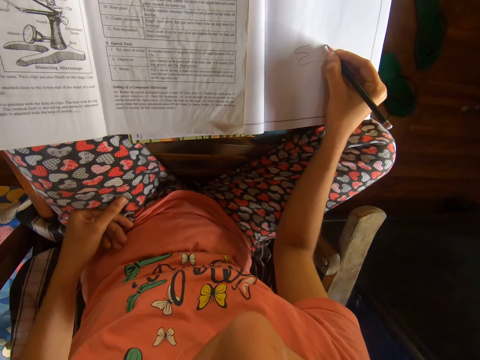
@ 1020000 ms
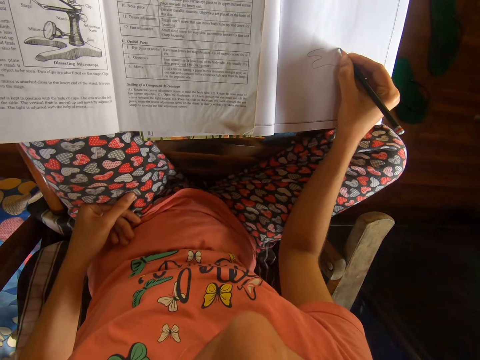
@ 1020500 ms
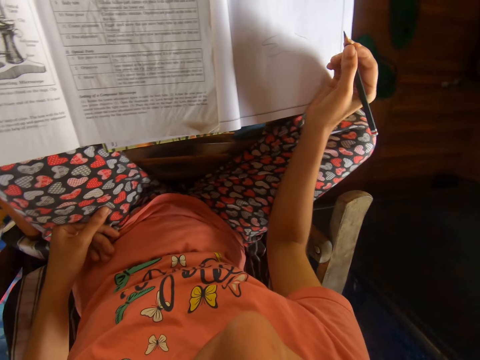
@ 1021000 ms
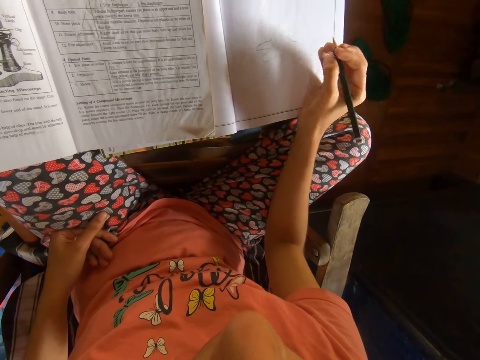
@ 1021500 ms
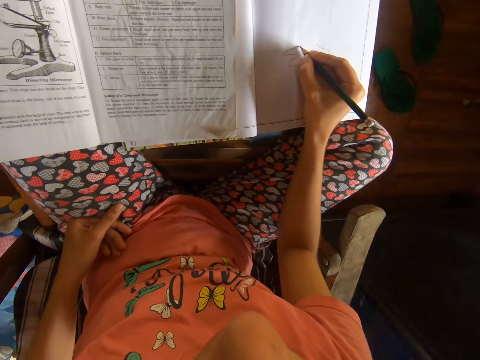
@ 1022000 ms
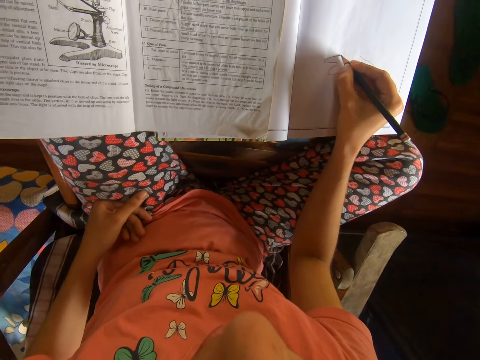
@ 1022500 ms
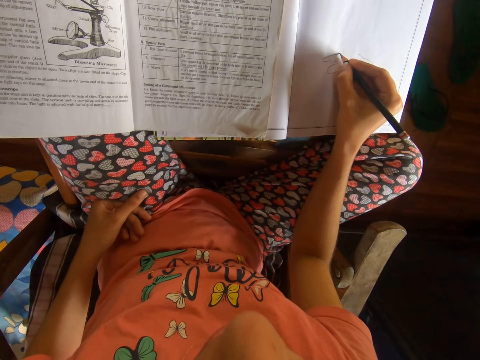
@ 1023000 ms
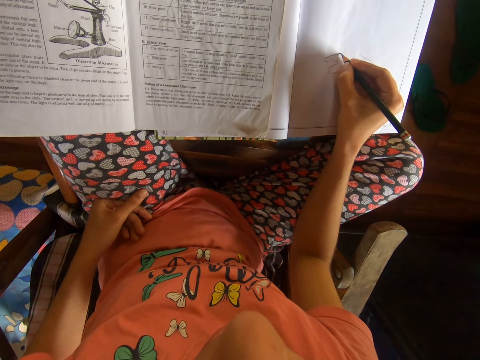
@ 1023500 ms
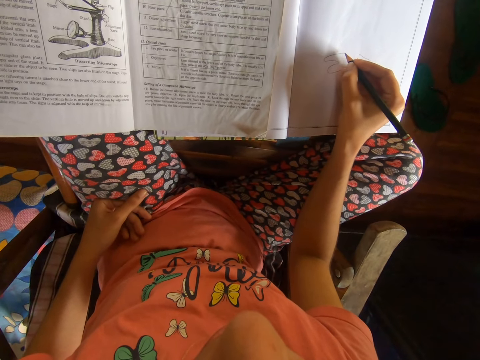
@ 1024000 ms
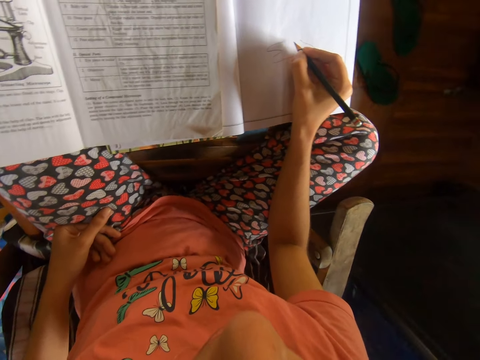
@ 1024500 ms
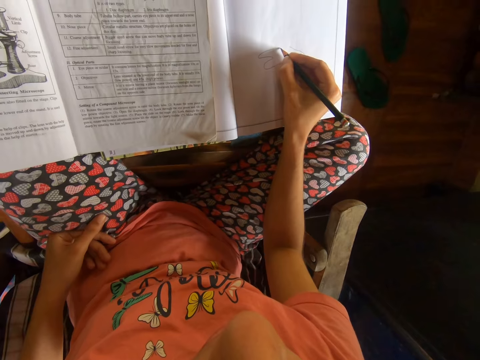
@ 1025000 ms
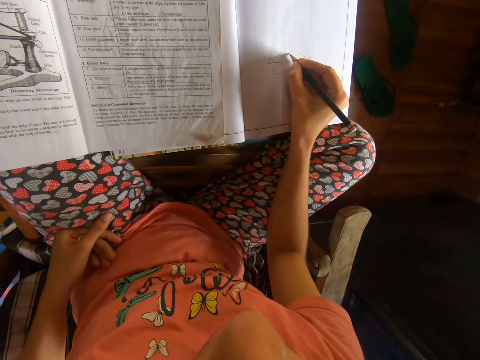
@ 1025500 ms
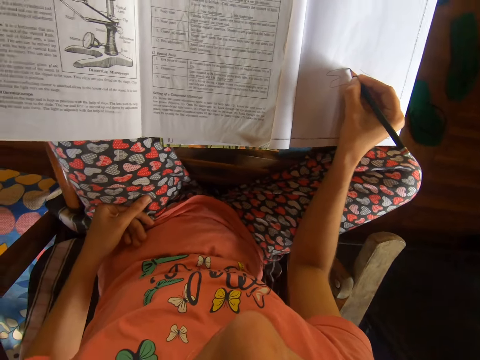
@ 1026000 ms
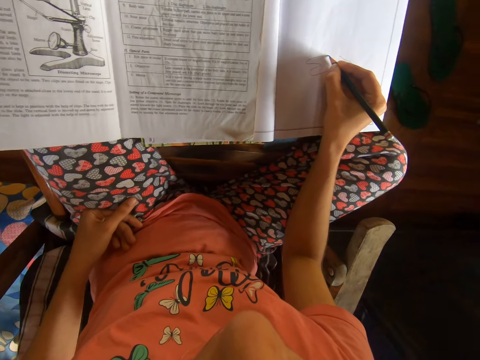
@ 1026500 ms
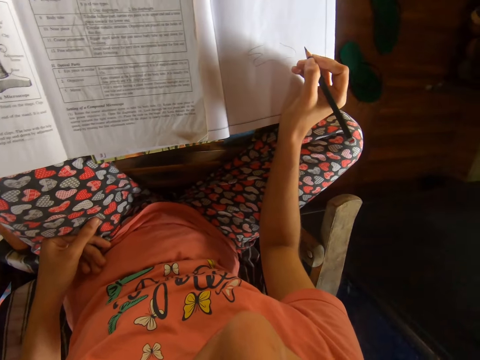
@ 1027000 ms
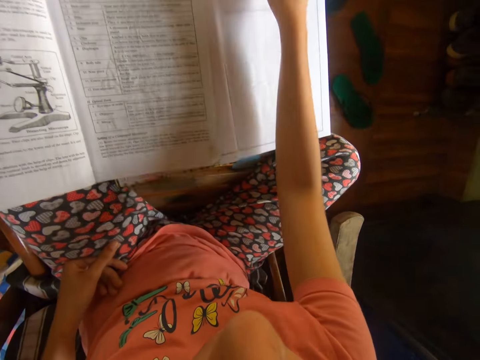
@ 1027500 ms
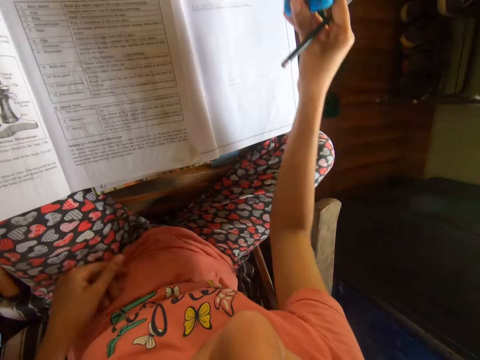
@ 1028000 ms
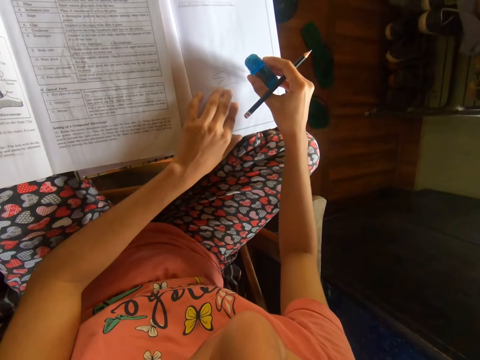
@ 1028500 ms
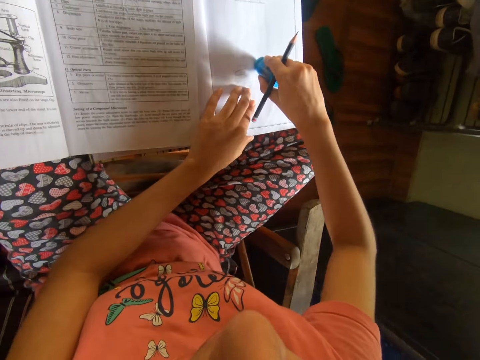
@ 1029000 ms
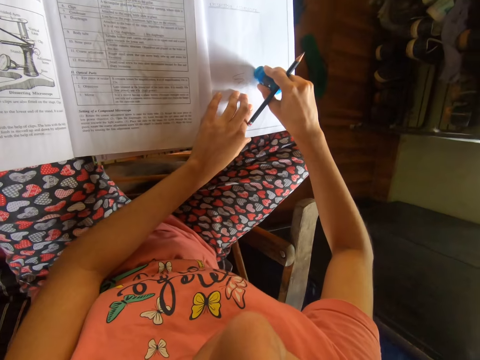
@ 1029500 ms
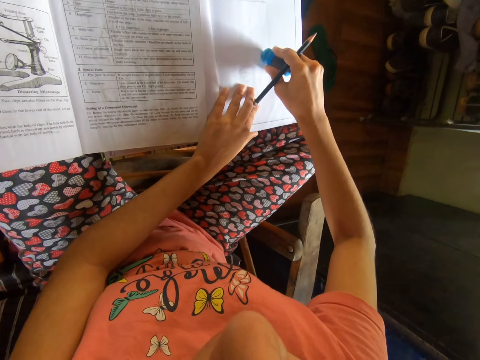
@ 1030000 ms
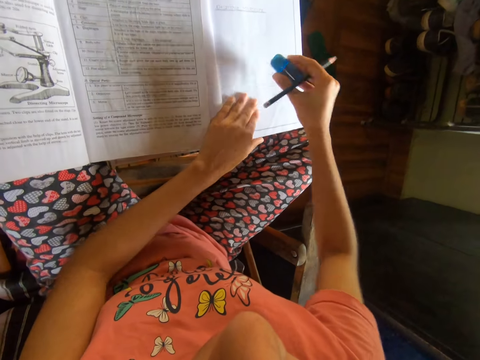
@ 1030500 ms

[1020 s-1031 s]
The camera wearer lifts up the hand. He draws on the book. He lifts up the hand. He picks an eraser from the table with his right hand. He places his left hand on the drawing book. He cleans the drawing book with the eraser in his right hand.

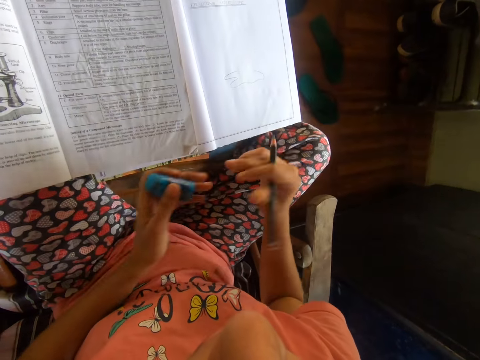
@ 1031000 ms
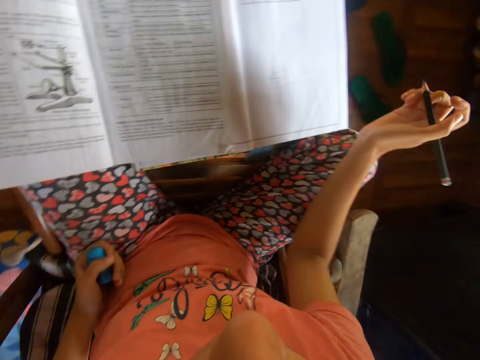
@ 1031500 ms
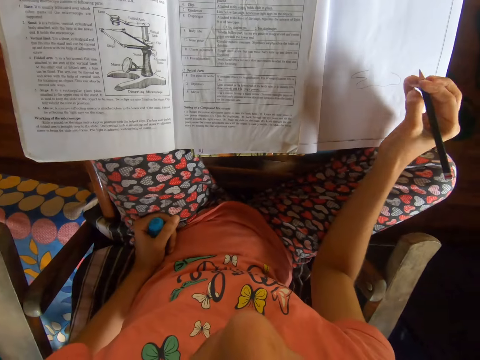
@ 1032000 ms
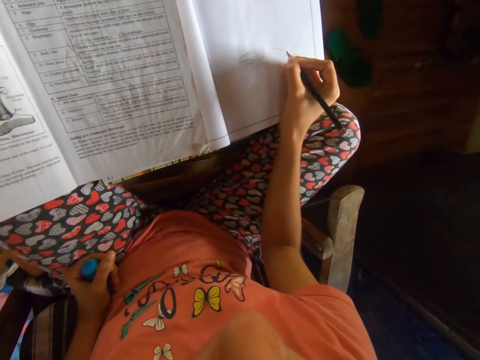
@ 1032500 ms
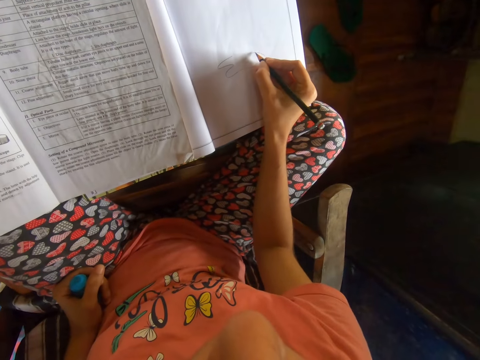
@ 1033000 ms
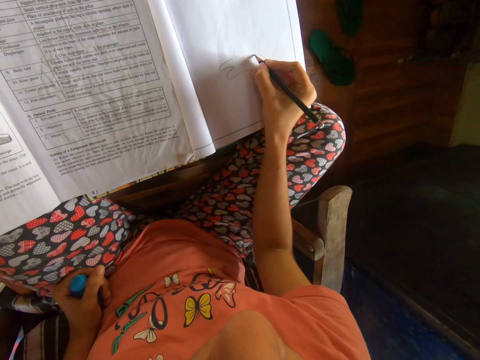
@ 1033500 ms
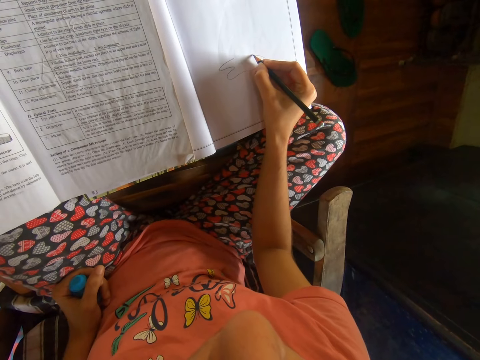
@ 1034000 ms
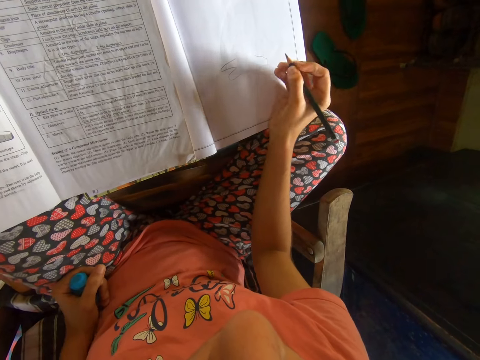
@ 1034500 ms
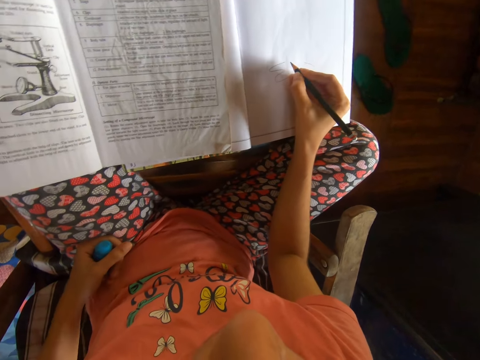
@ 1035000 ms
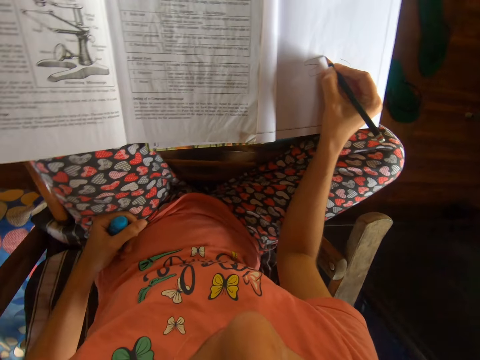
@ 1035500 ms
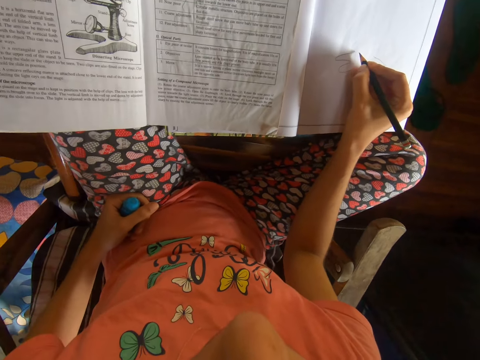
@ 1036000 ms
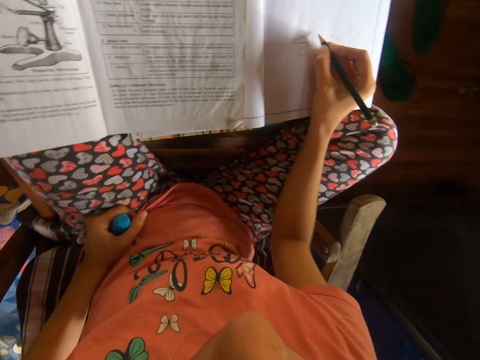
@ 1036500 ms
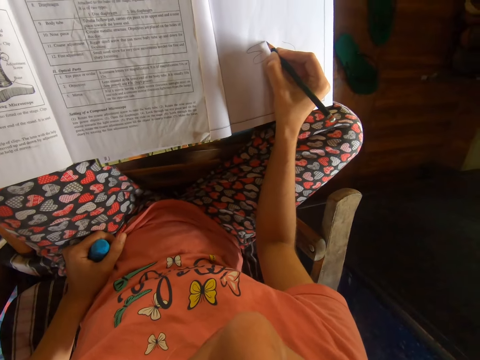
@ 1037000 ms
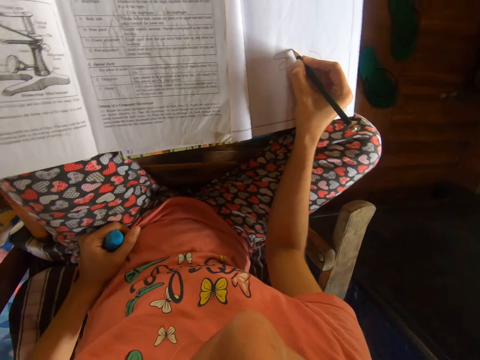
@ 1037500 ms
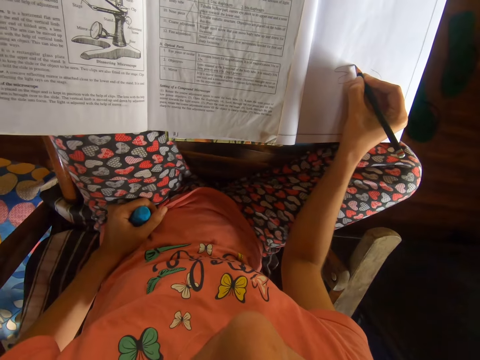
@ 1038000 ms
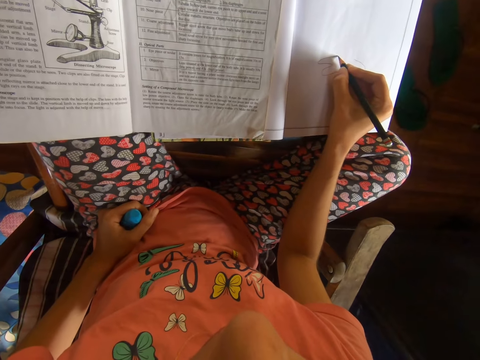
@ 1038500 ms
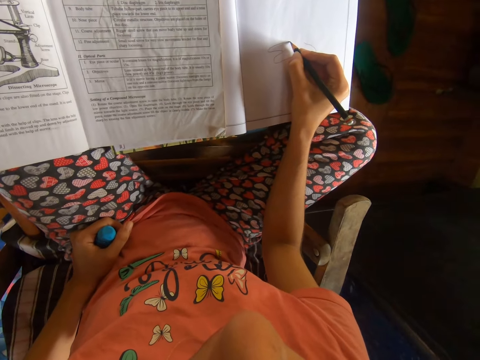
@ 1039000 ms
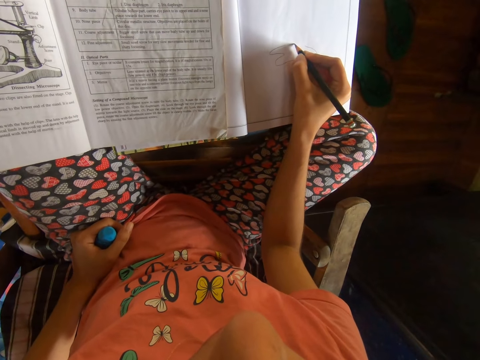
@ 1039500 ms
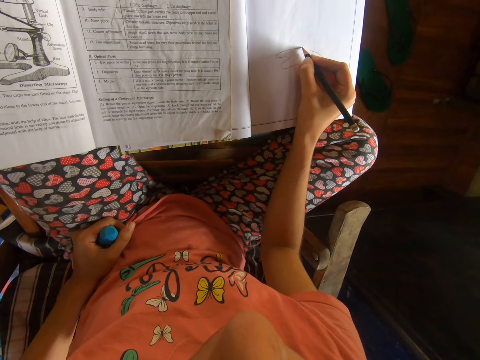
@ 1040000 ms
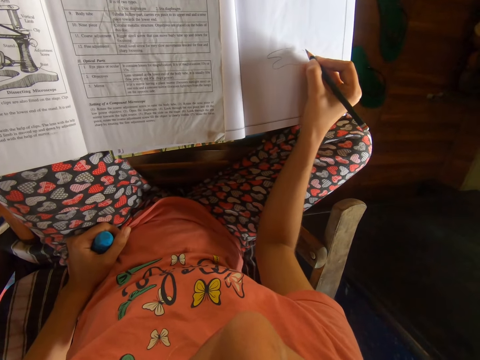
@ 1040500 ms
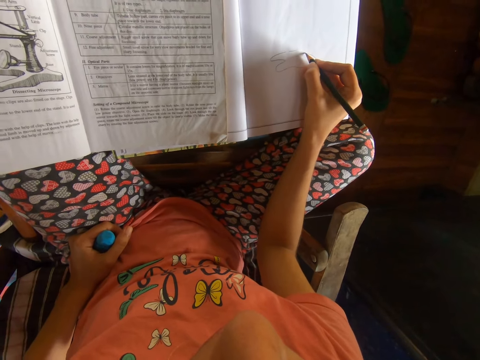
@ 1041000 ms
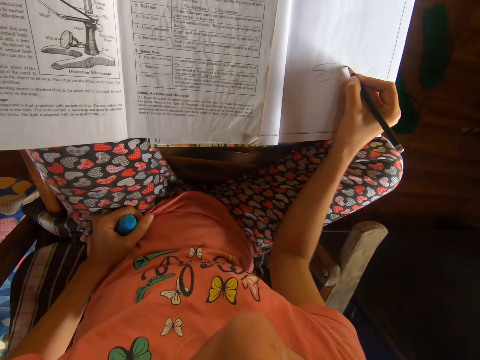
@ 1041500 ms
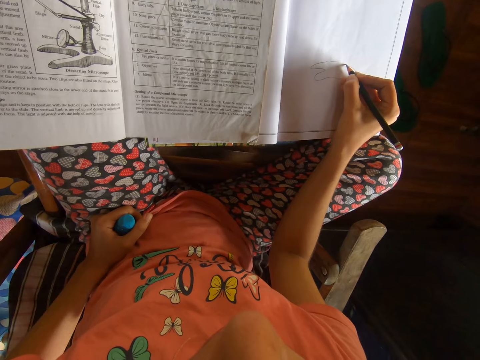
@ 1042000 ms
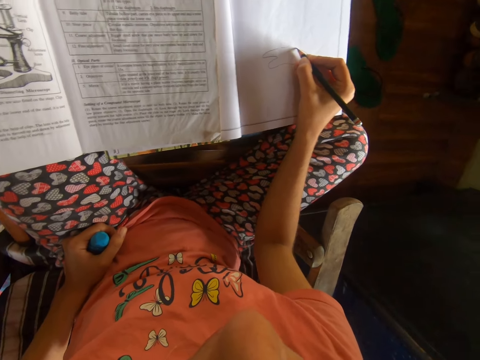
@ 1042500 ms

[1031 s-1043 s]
The camera wearer passes the eraser to his left hand. He holds the rubber. He wipes the drawing book with his right hand. He places his left hand on his left lap. He draws in the drawing book with the pencil in his right hand. He draws in the drawing book again.

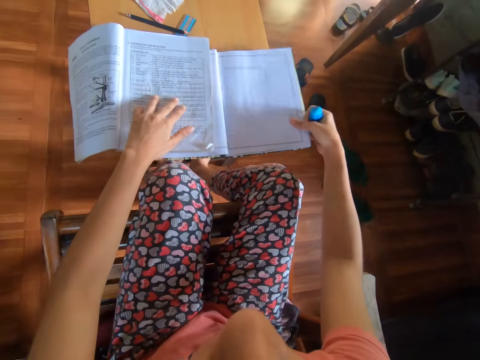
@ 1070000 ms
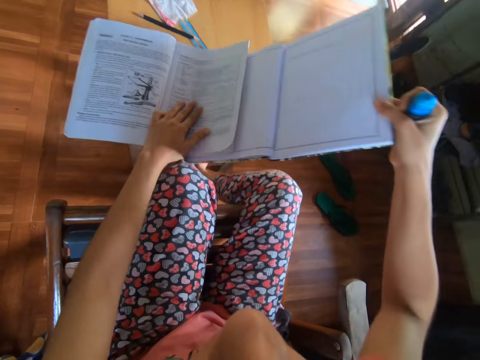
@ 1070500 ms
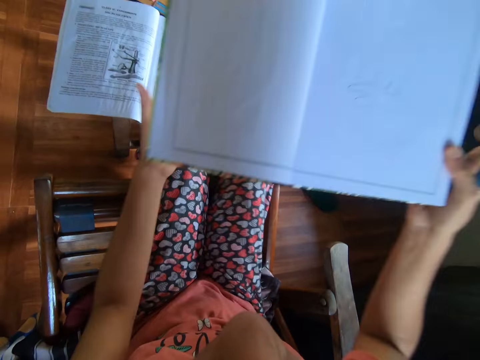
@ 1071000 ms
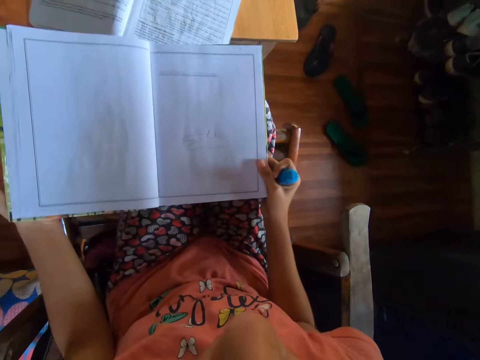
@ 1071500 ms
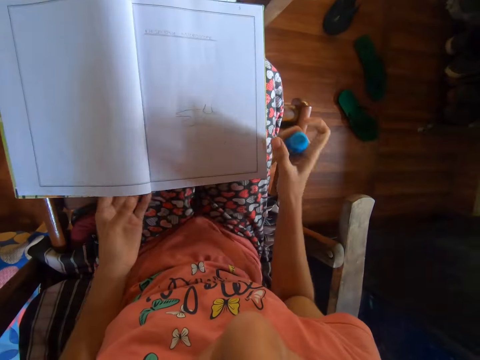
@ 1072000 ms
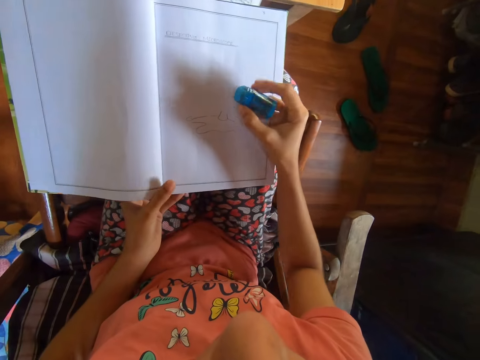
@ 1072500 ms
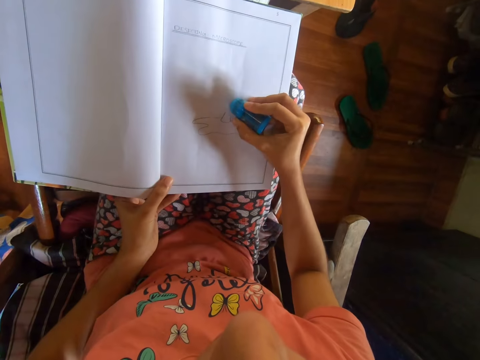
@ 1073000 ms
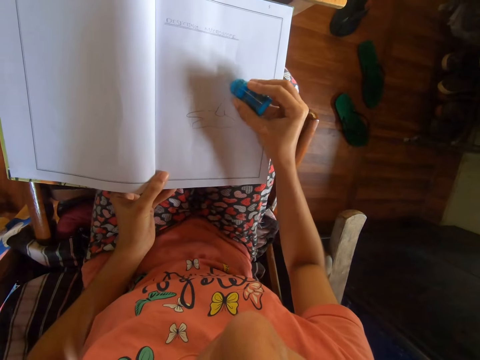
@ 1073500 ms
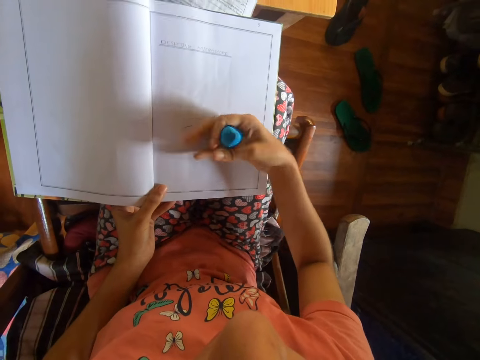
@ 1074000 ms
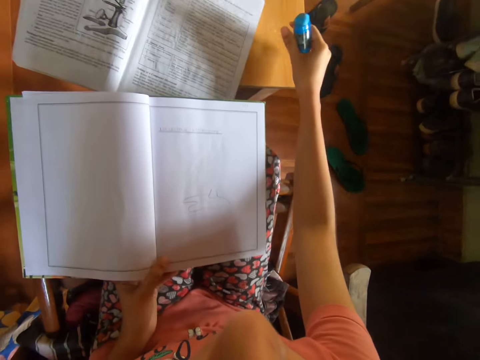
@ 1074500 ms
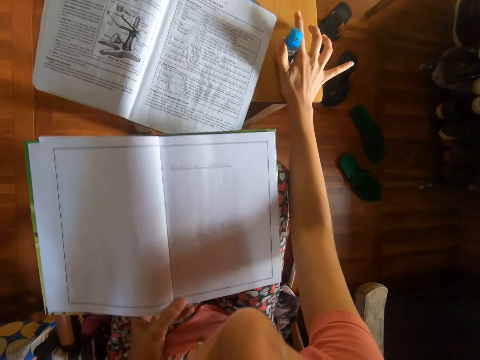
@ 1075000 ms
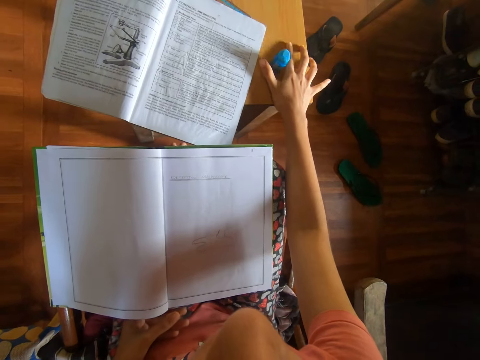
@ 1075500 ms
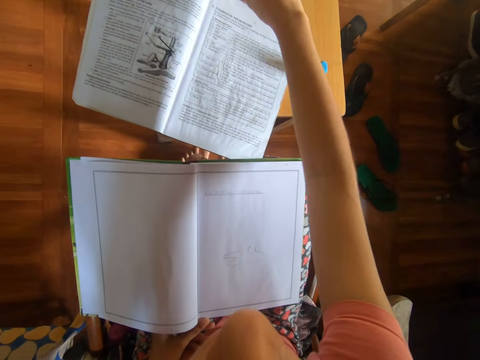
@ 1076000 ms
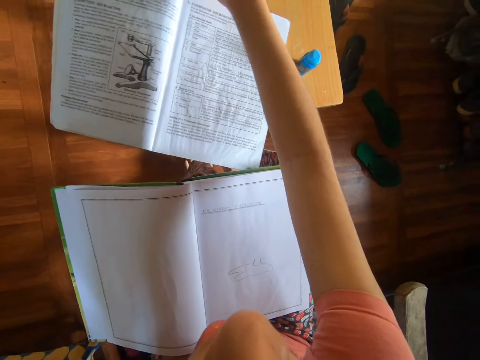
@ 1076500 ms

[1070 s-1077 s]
The camera wearer takes the drawing book from the table with his right hand. He holds the drawing book with both hands. He lifts up the book. He places the drawing book on his laps. He holds the drawing book on his laps with his left hand. He cleans the drawing book with the eraser in his right hand. He wipes the drawing book with his right hand. He drops the eraser on the table with his right hand.
